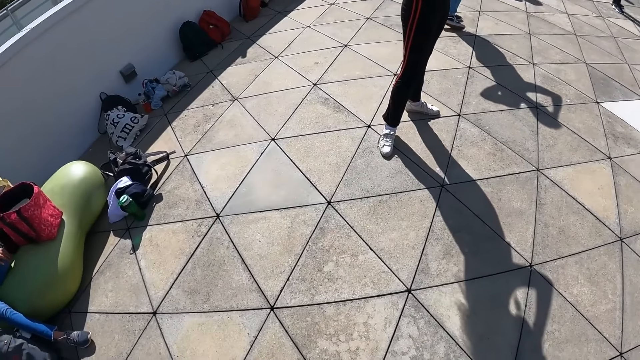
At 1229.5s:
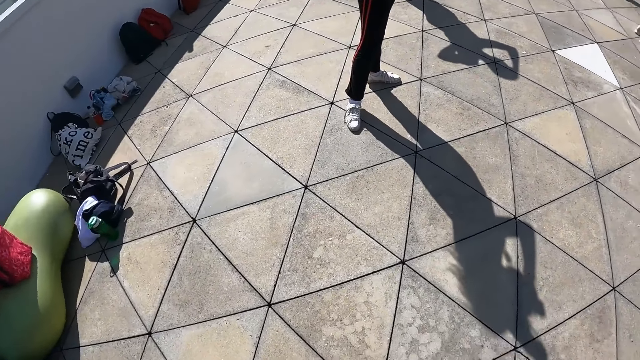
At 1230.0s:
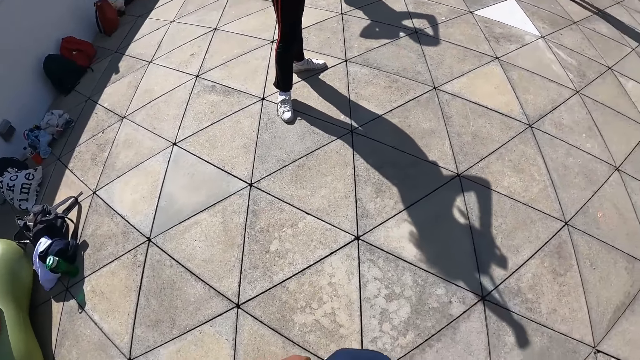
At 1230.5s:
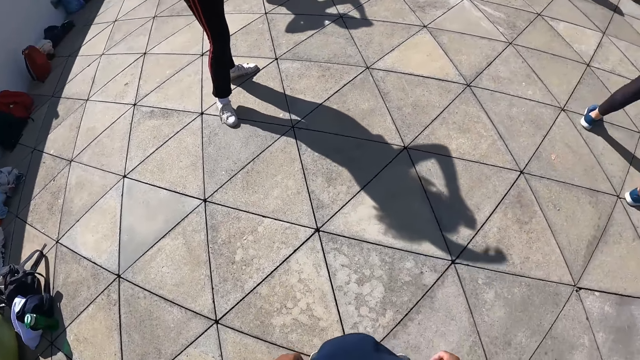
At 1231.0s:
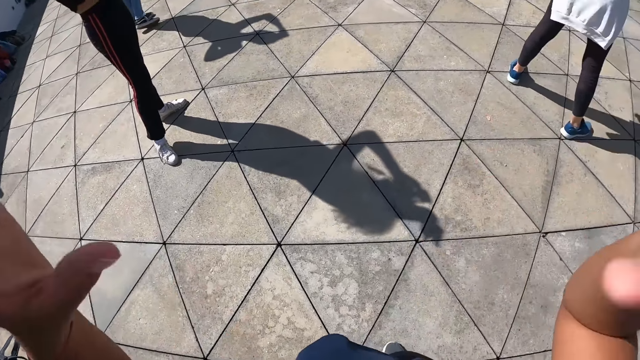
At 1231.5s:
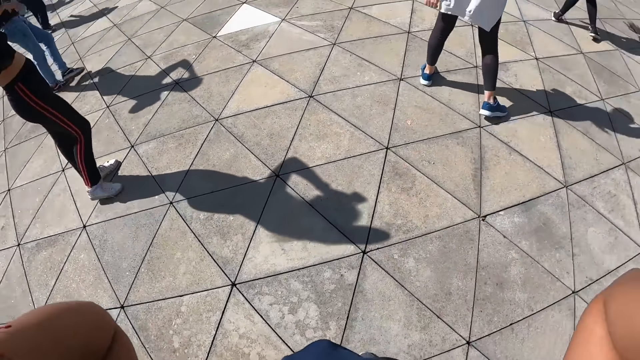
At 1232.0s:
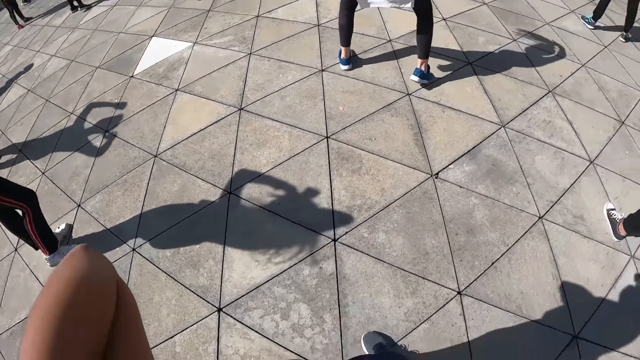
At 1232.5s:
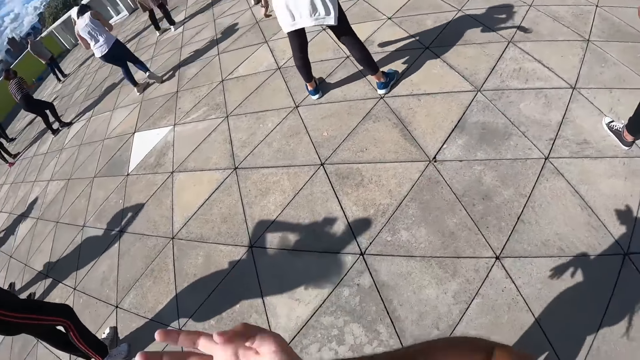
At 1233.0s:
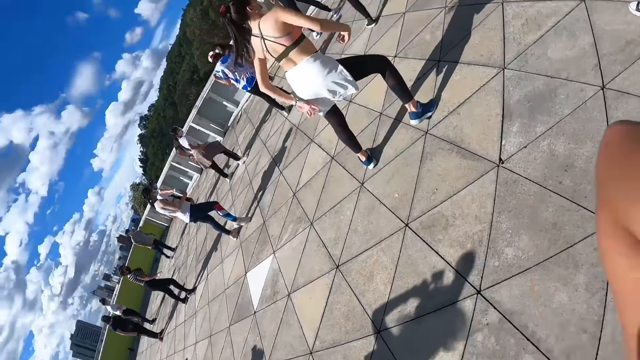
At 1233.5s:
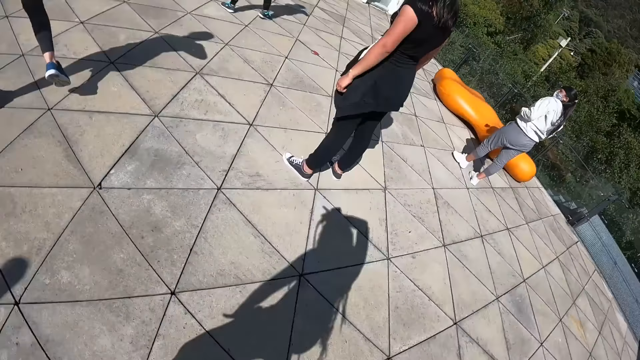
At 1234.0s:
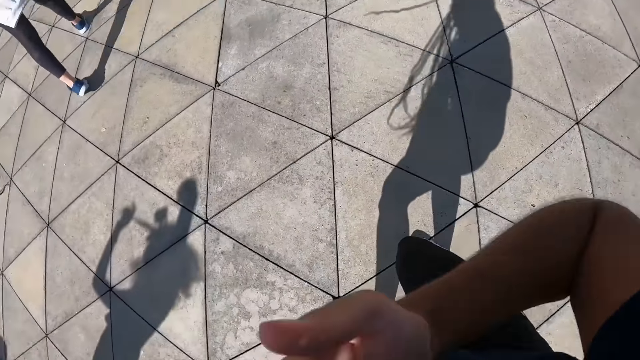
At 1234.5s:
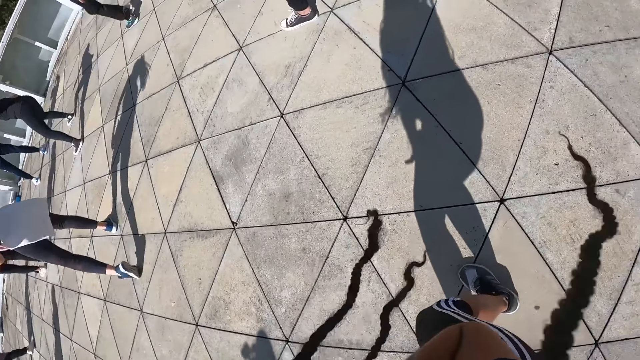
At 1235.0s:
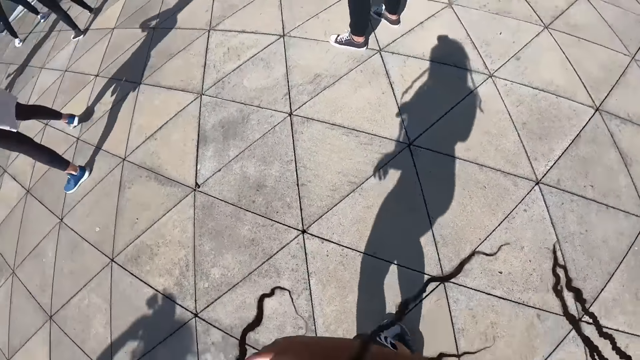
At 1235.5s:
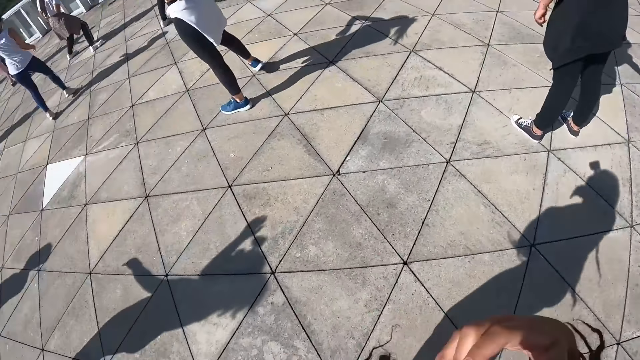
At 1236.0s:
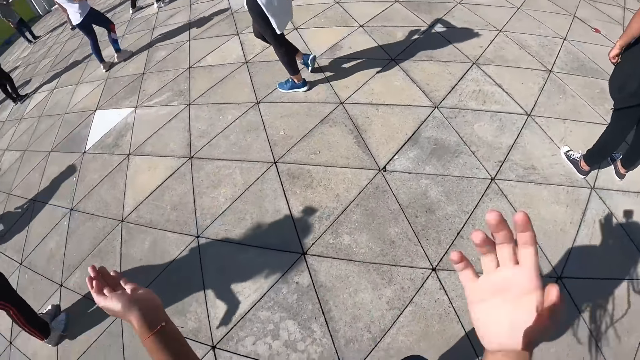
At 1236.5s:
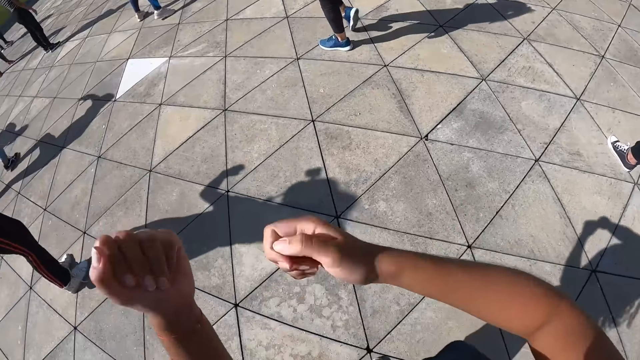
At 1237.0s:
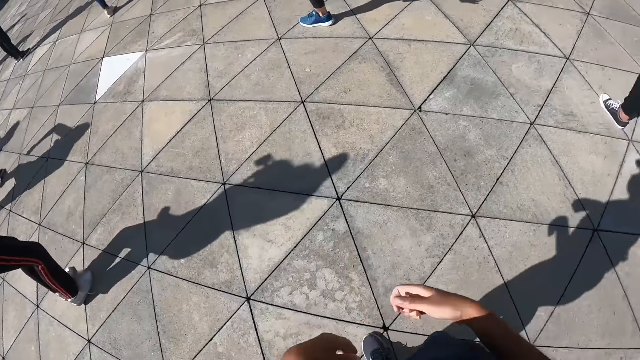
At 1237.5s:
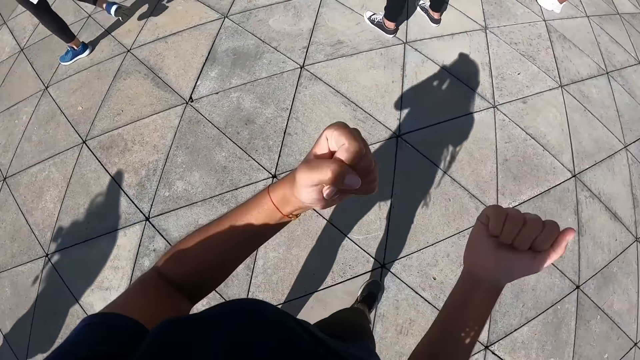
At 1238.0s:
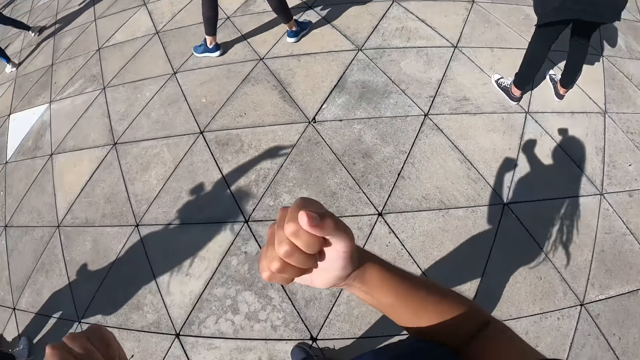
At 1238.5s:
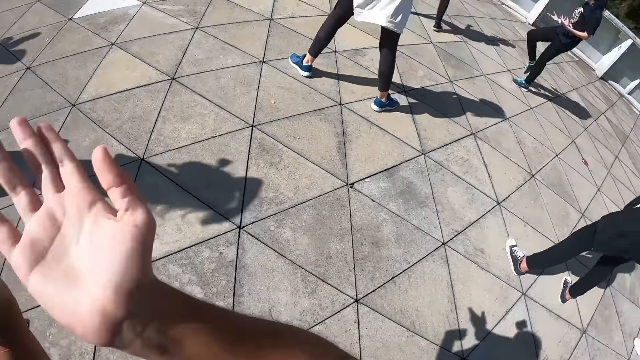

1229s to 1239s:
The camera wearer adjusts her hair. She dances with the group of people in the dance centre.

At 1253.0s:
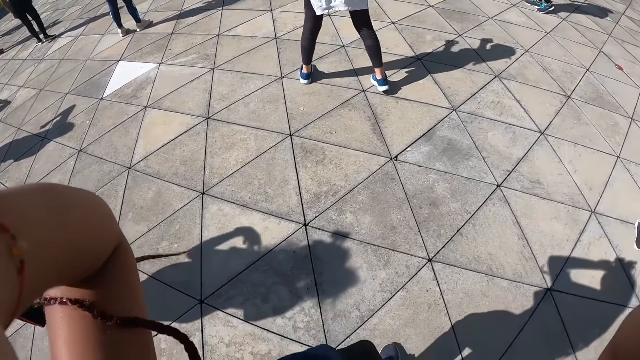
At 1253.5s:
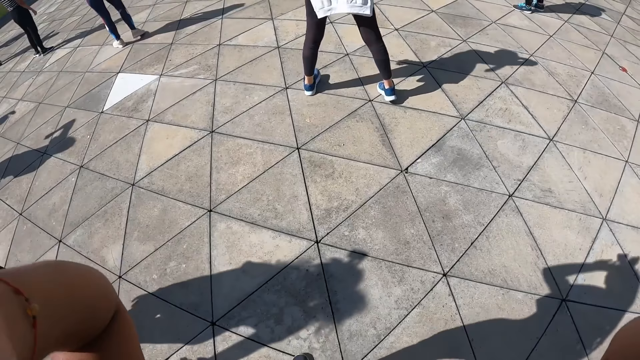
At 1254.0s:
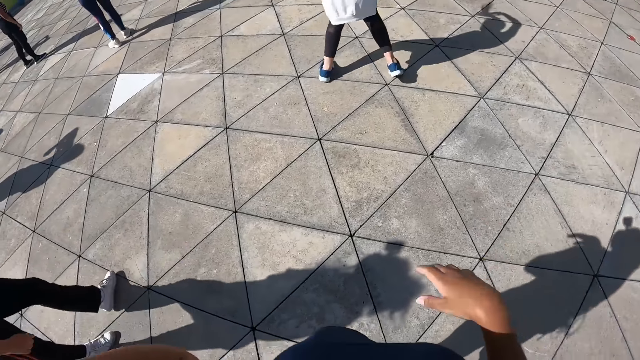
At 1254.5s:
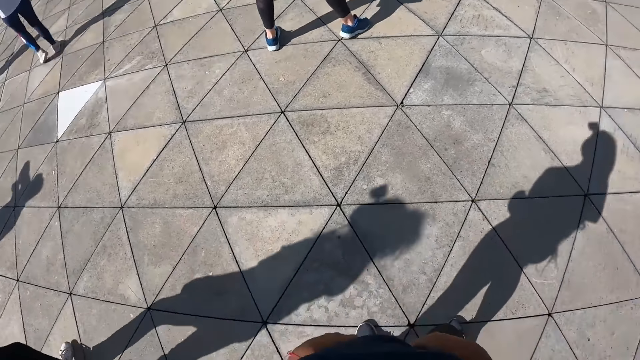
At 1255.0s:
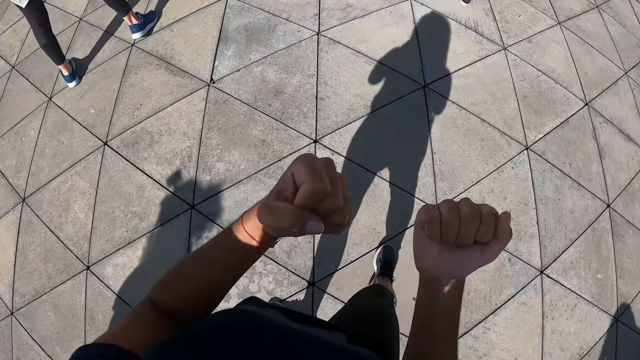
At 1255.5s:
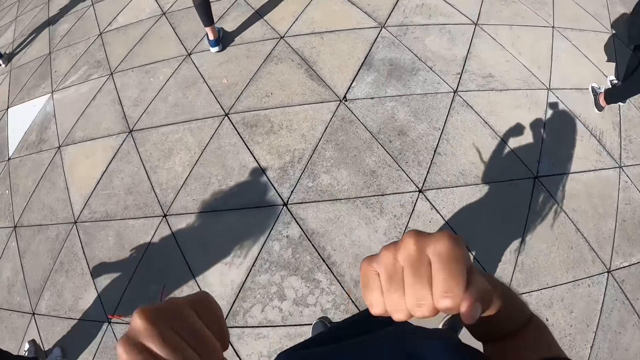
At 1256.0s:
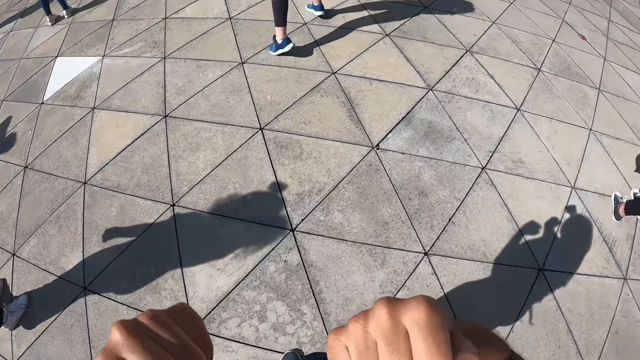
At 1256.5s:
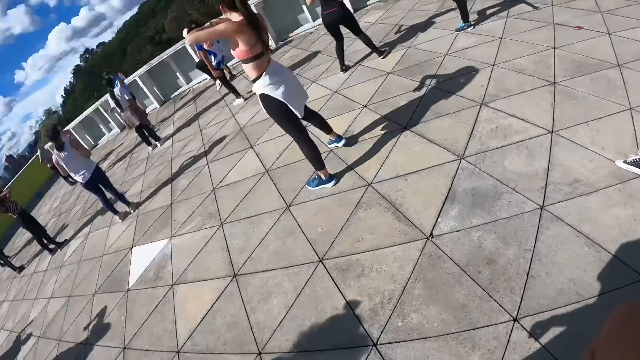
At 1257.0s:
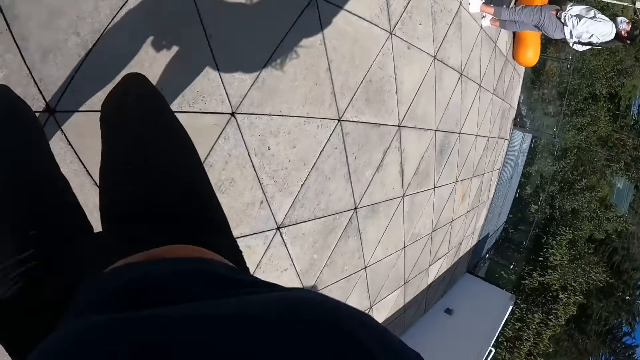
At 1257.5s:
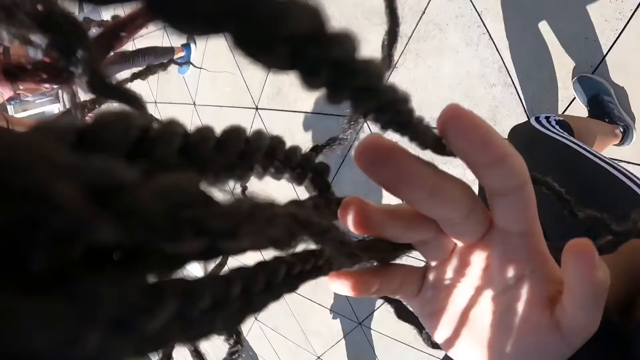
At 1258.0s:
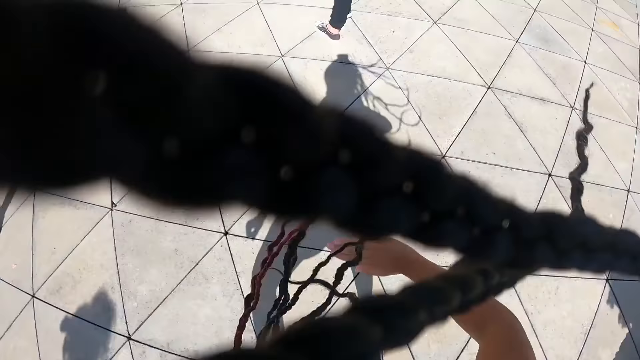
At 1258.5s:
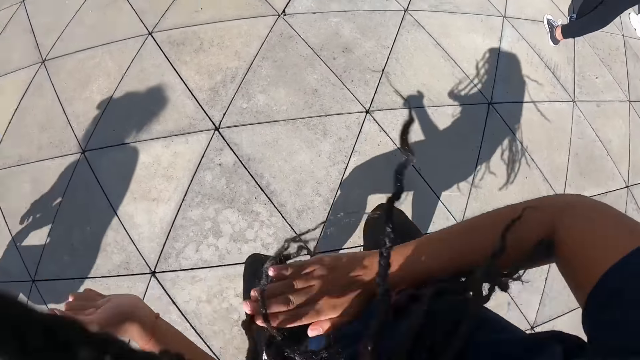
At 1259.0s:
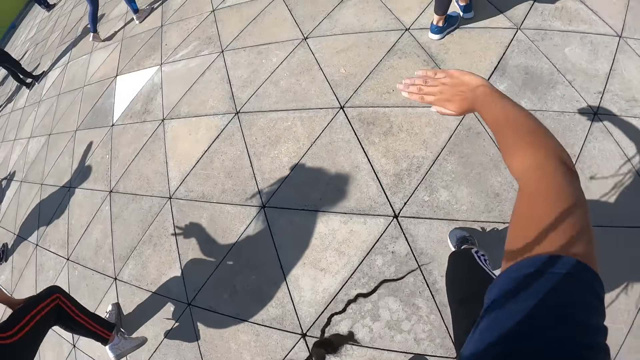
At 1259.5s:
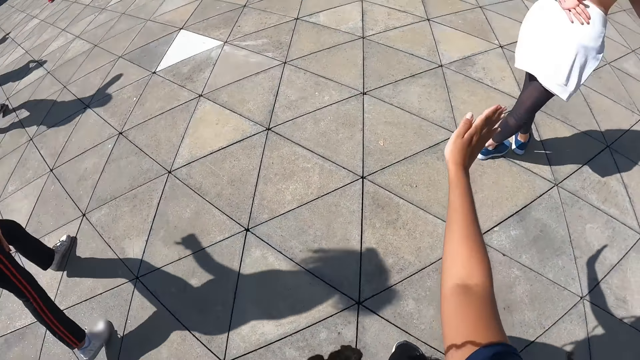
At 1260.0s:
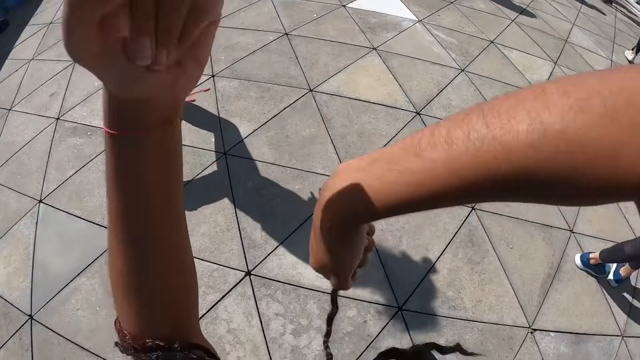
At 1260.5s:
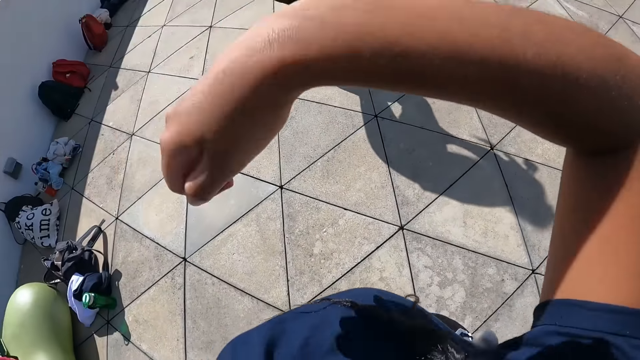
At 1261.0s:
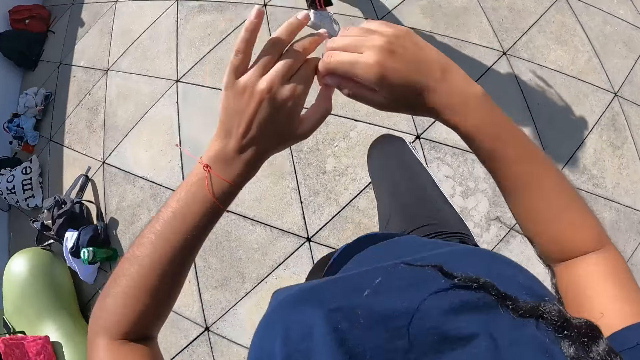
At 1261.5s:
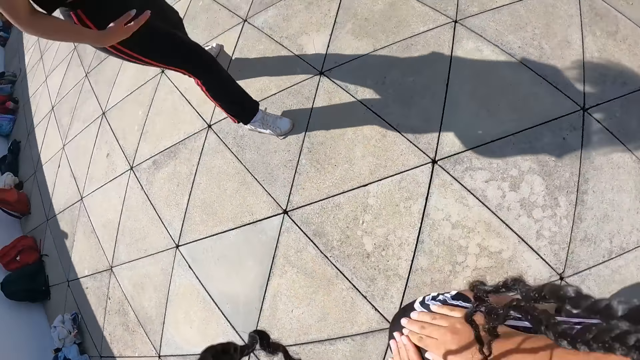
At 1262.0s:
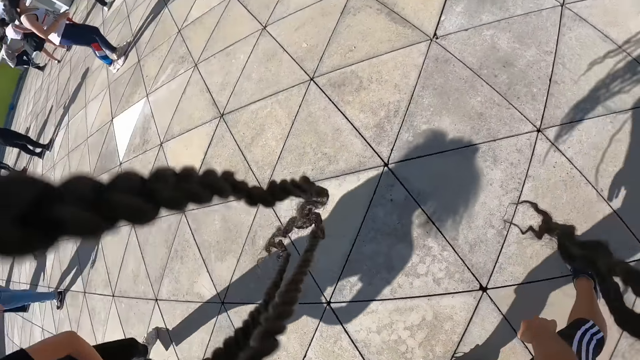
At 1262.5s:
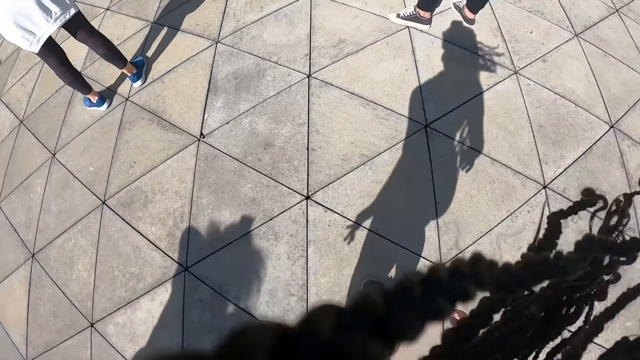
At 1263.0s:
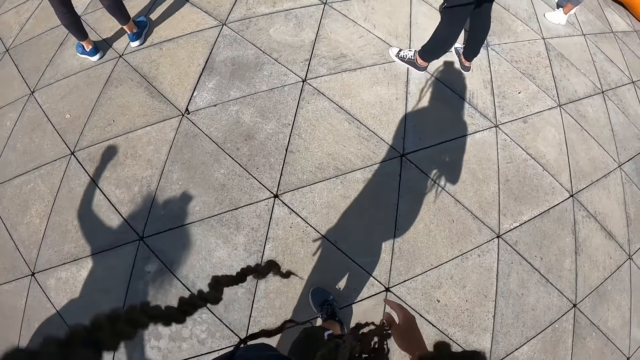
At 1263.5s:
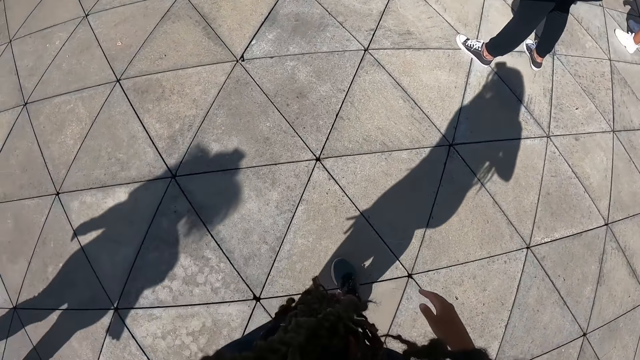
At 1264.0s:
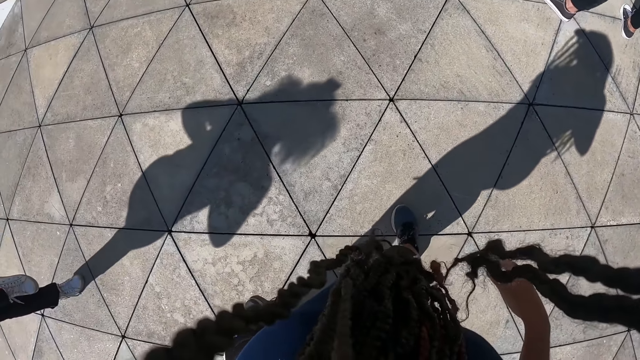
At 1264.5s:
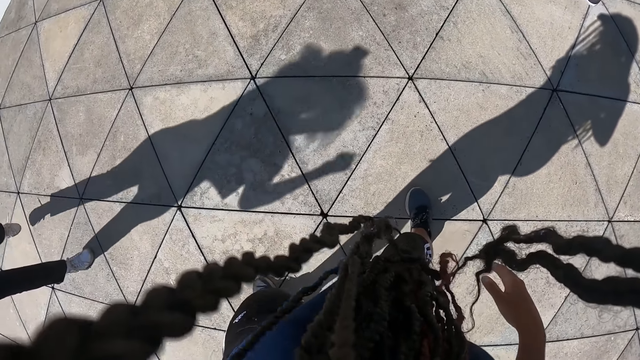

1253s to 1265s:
The camera wearer dances with the group of people in the dance centre.
